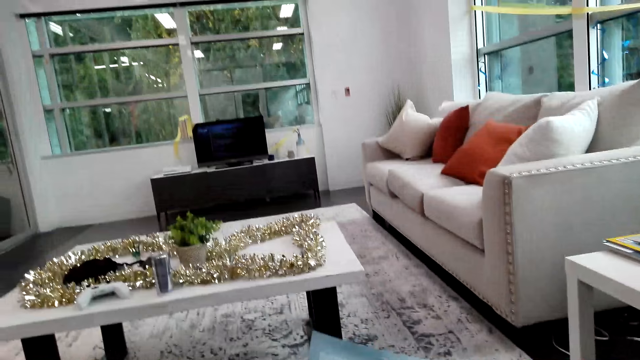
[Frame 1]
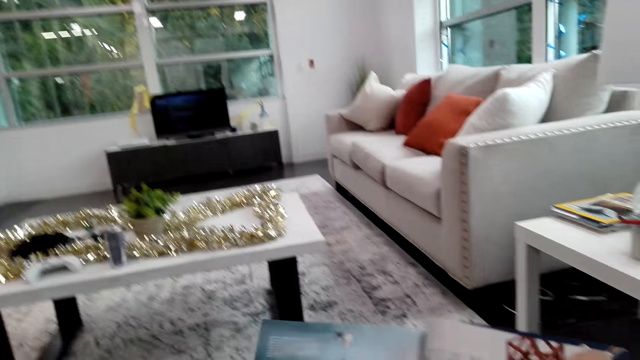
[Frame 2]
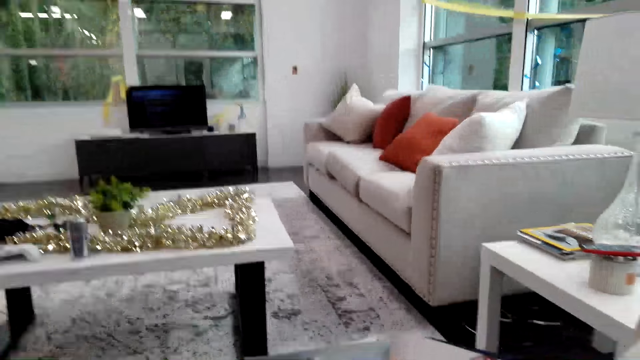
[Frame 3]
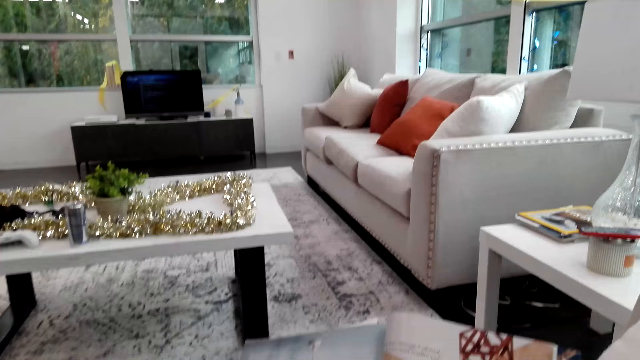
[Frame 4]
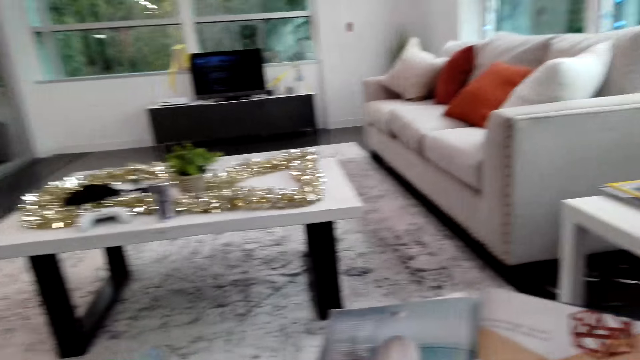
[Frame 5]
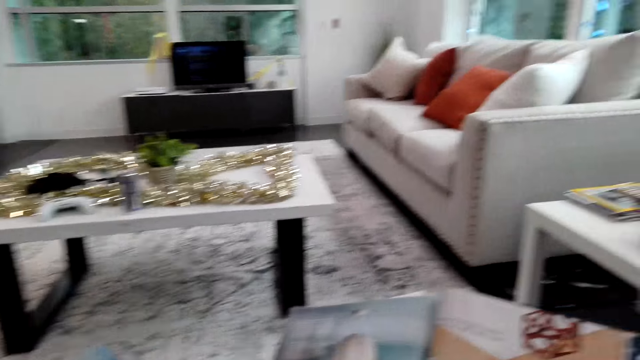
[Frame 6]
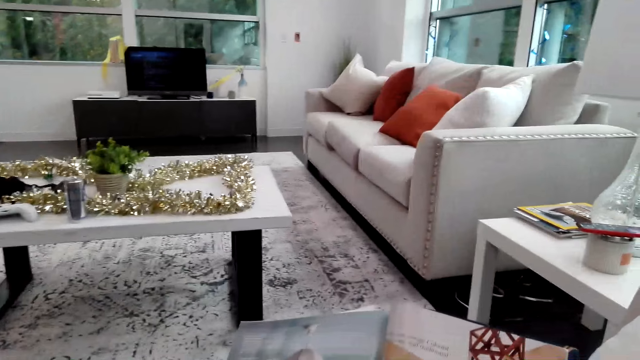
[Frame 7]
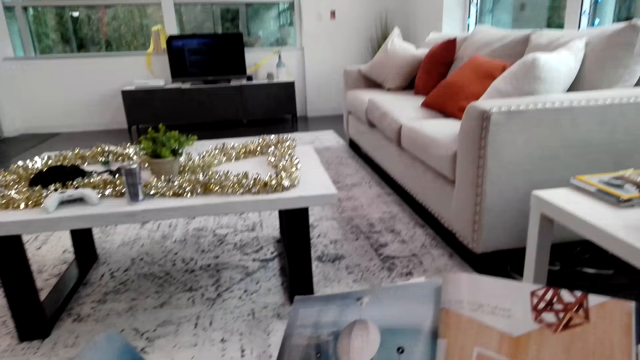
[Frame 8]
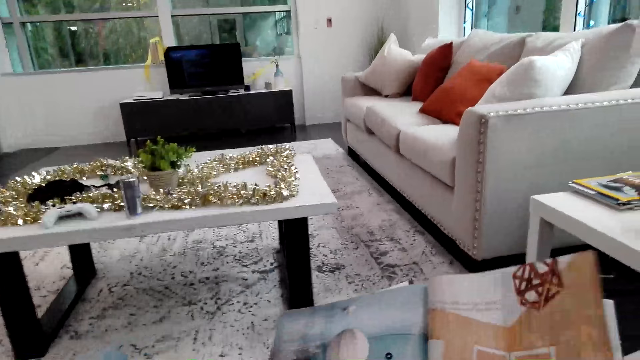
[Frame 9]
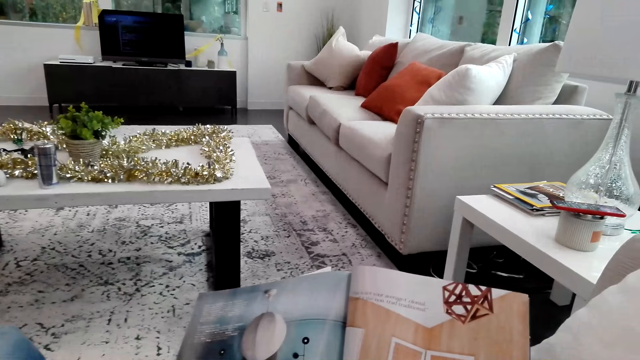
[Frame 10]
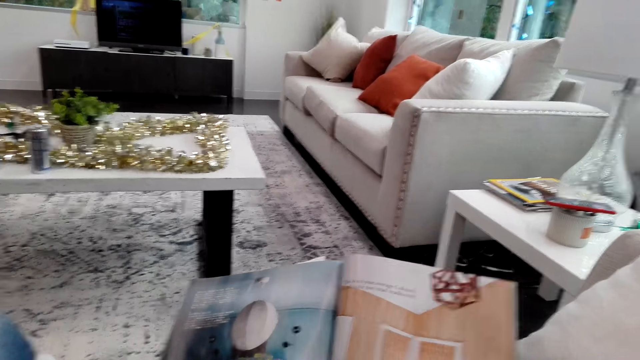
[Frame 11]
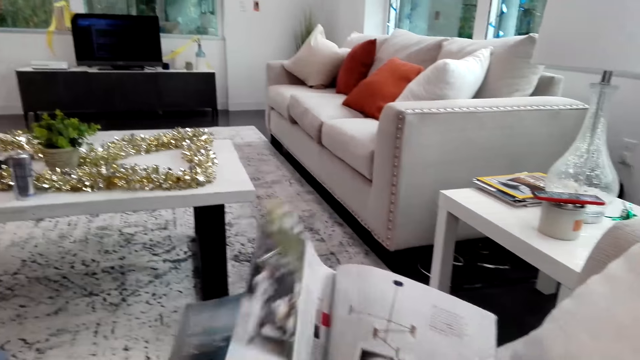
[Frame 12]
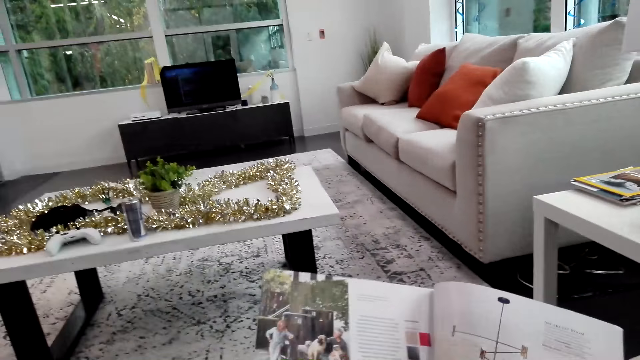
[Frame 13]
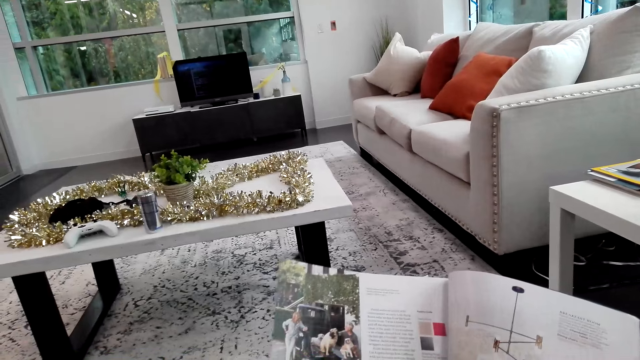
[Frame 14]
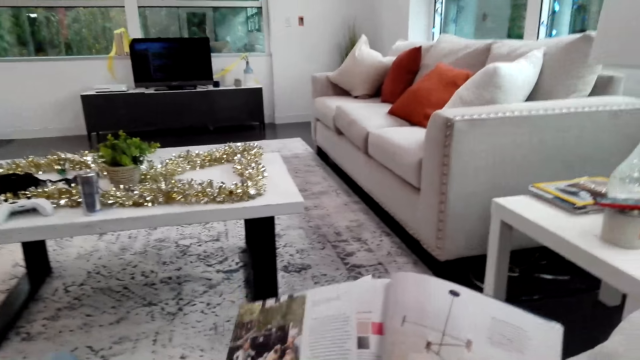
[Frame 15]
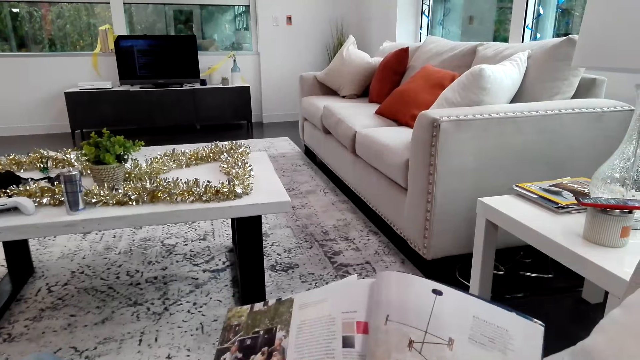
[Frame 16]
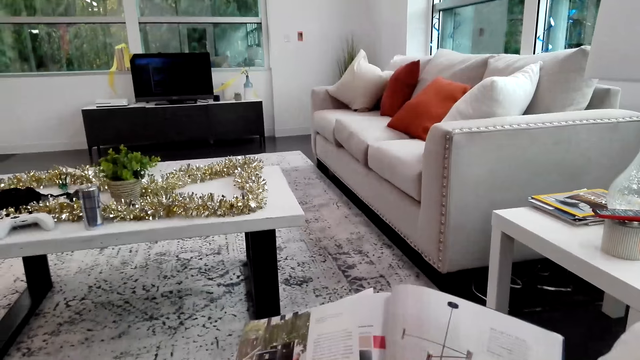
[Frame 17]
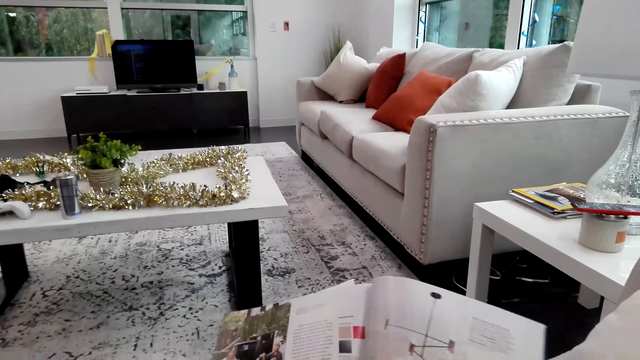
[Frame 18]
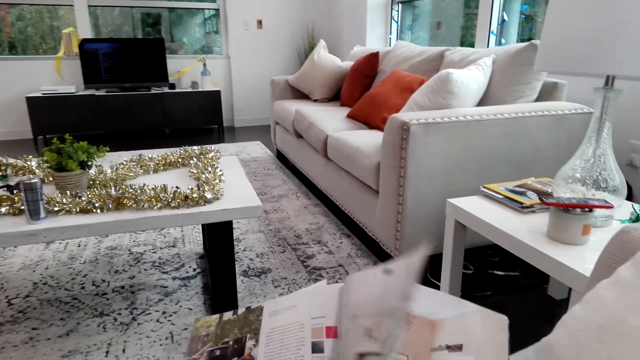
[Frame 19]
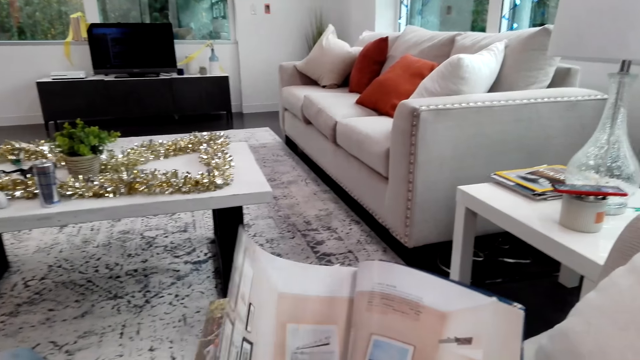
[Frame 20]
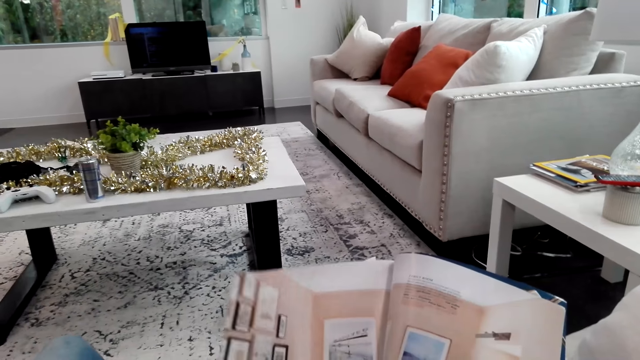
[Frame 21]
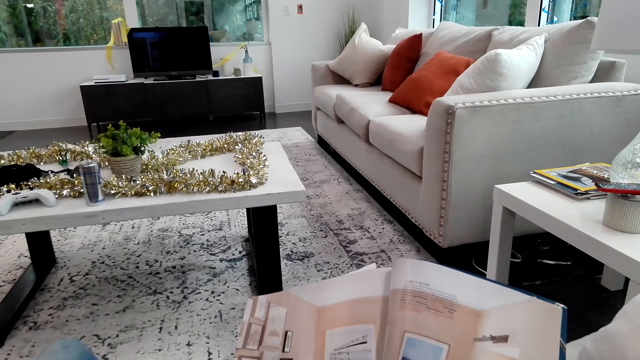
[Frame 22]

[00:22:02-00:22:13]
The camera wearer reads the magazine on the sofa. They open the magazine pages.

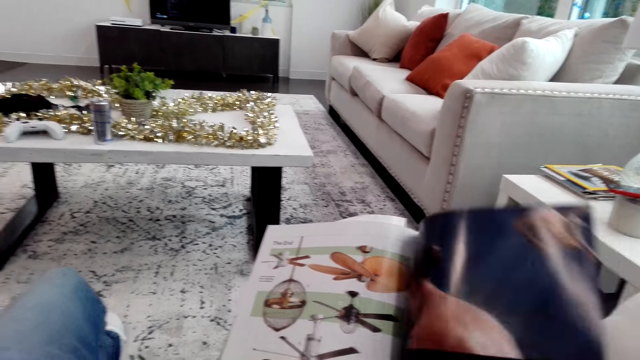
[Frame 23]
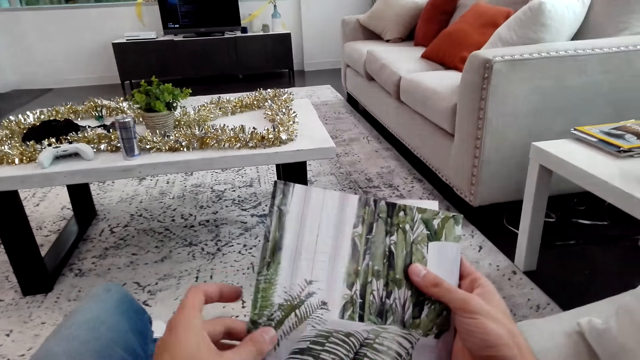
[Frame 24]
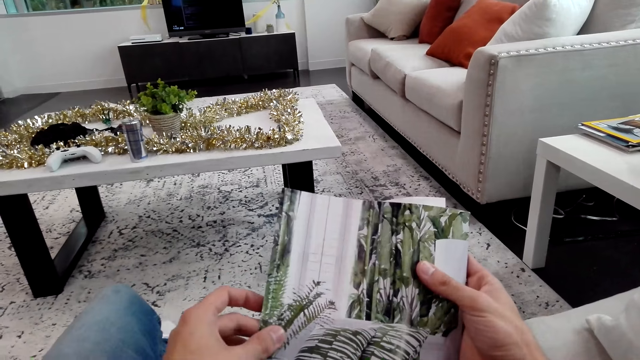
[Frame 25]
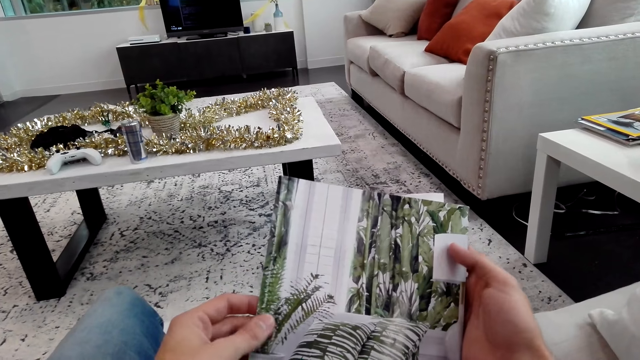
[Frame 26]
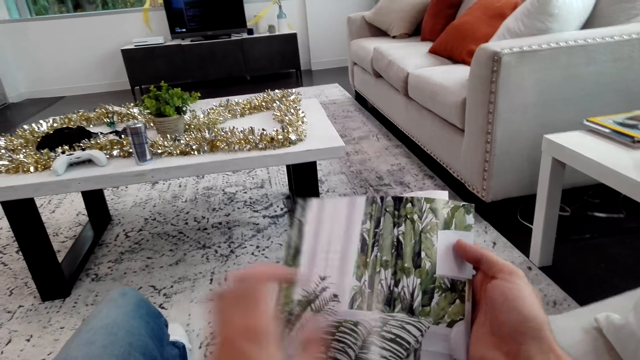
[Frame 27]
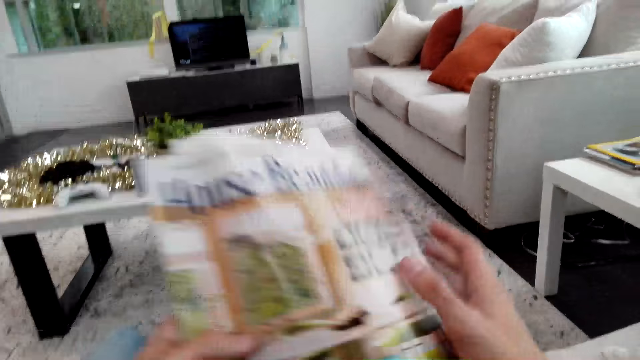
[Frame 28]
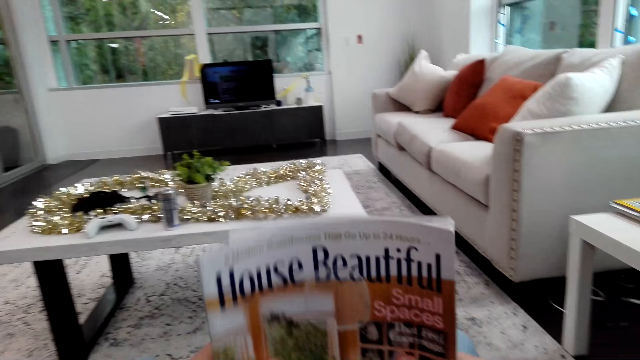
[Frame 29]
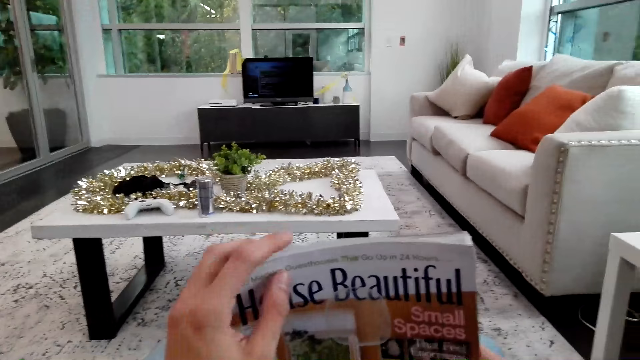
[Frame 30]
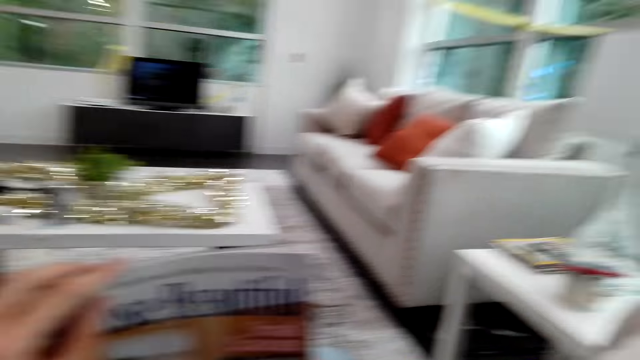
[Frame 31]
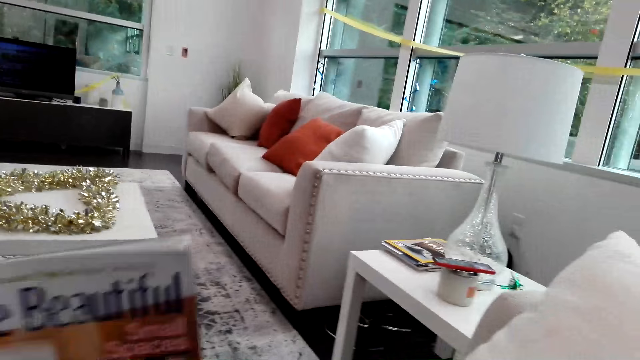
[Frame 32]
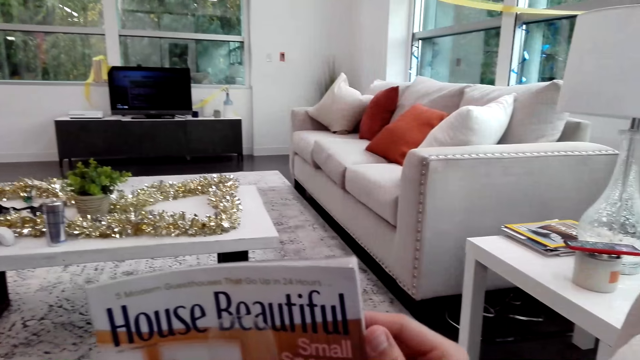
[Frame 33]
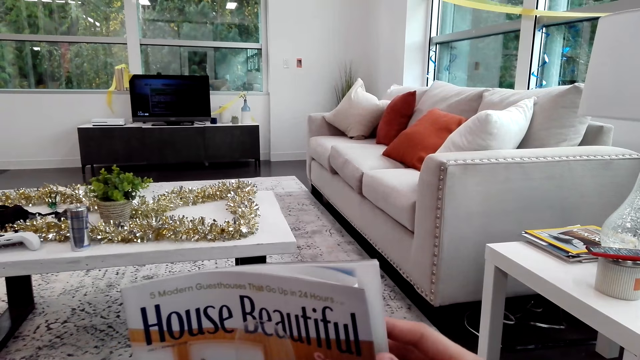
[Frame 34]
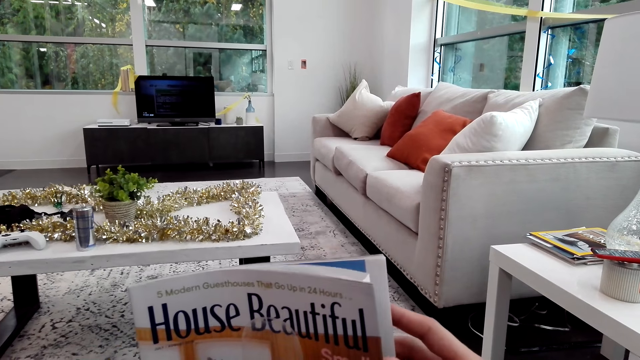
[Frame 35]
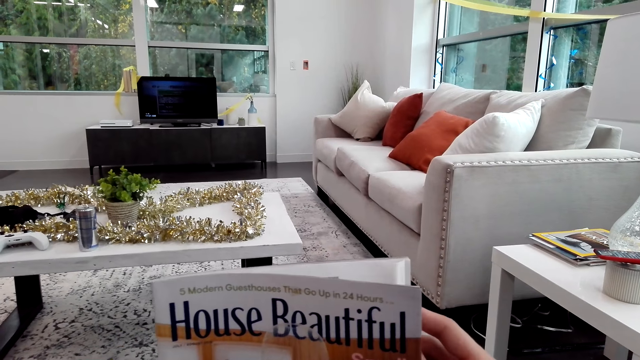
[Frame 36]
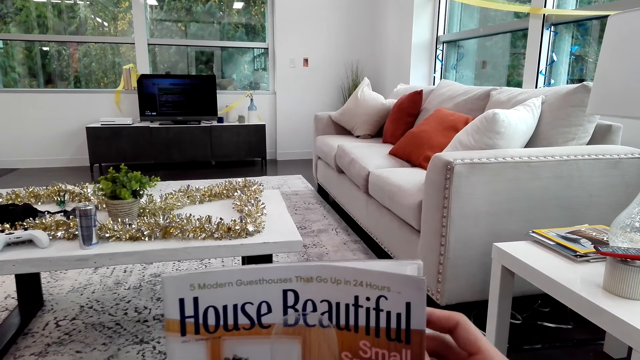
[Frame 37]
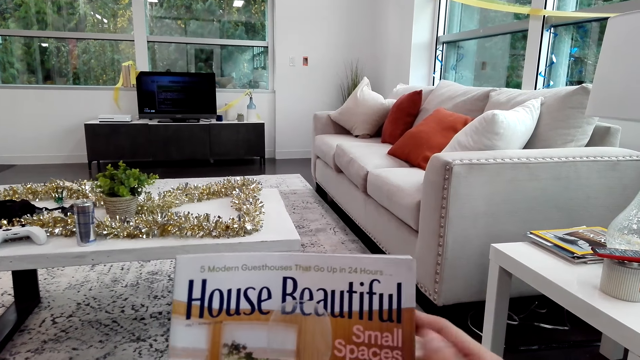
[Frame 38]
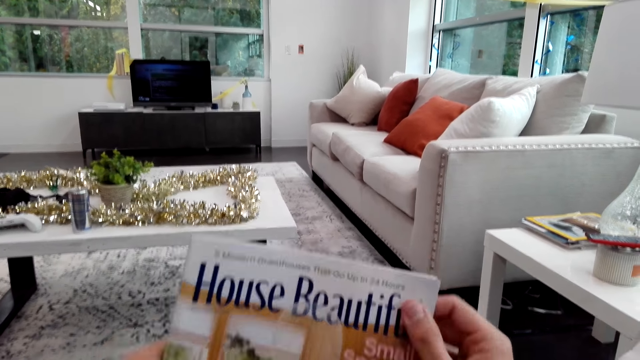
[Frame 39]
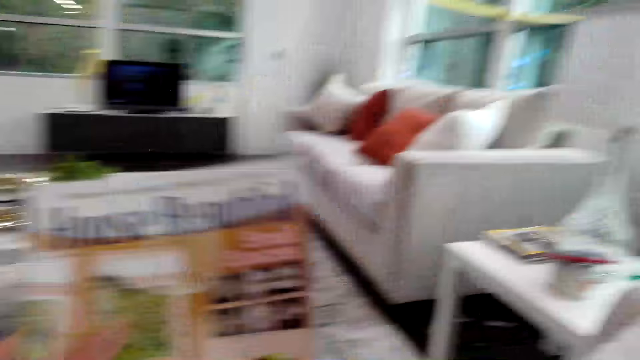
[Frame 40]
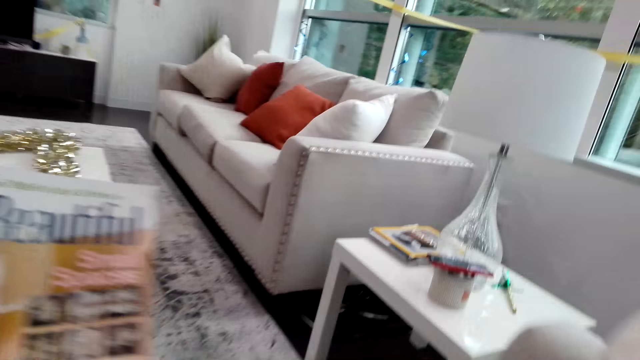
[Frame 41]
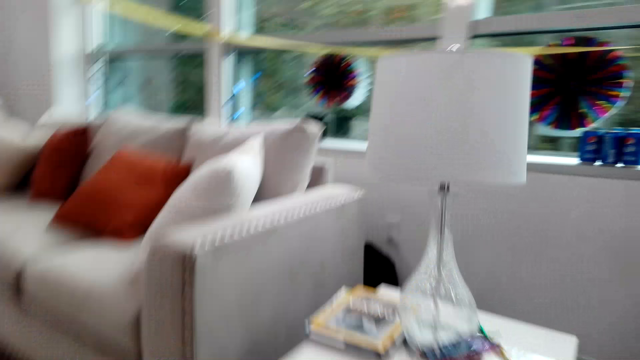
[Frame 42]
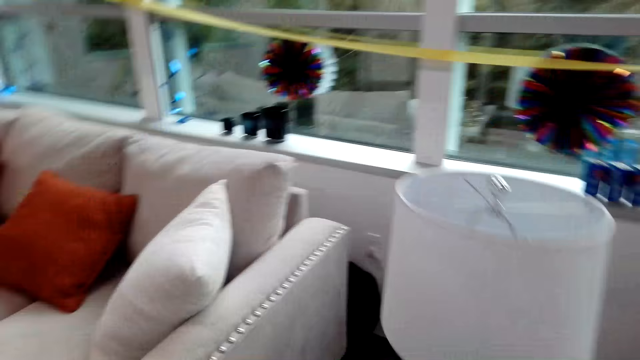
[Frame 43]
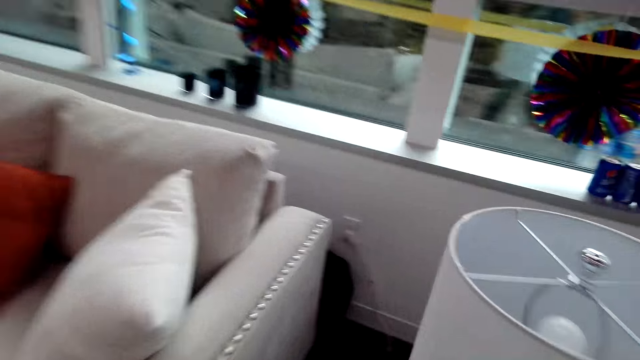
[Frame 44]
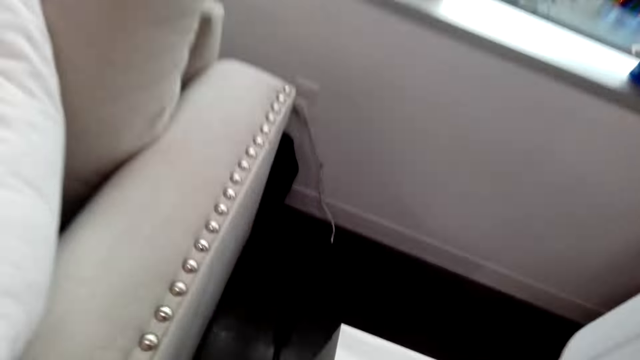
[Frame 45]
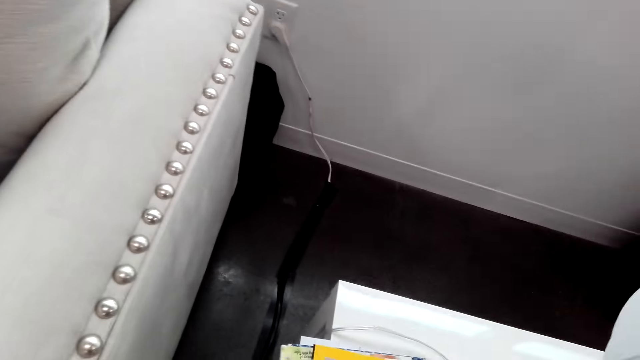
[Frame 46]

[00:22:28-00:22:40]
The camera wearer stares at the magazine cover. They turn the magazine. They stare at the magazine cover. They hold the magazine. They move a step. They choose the magazine from the table.
